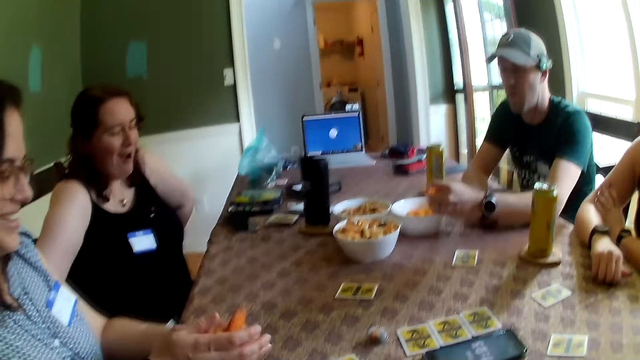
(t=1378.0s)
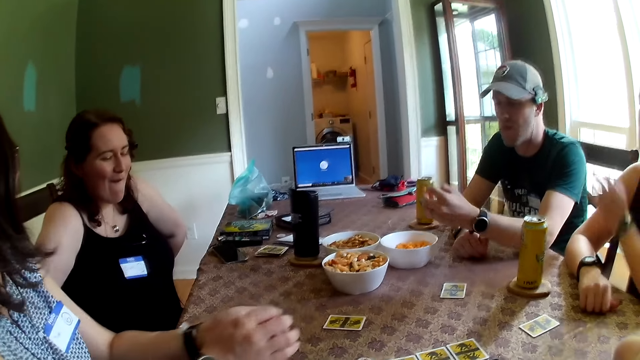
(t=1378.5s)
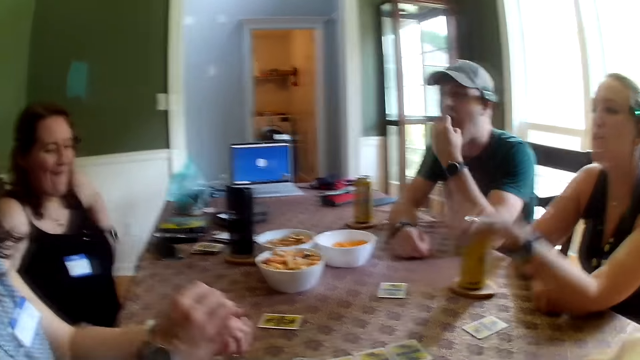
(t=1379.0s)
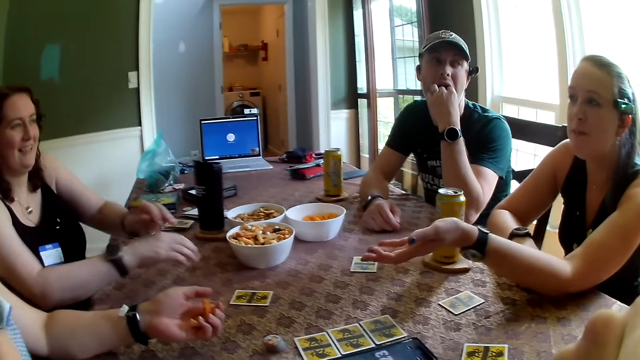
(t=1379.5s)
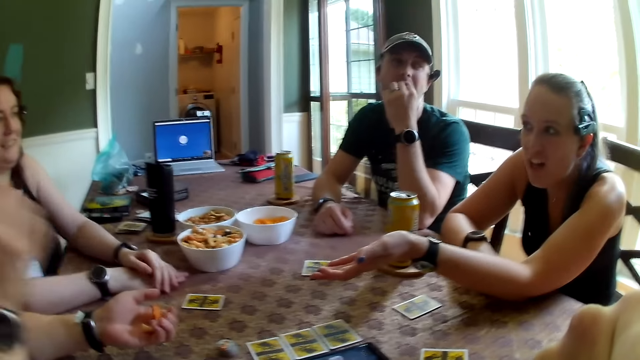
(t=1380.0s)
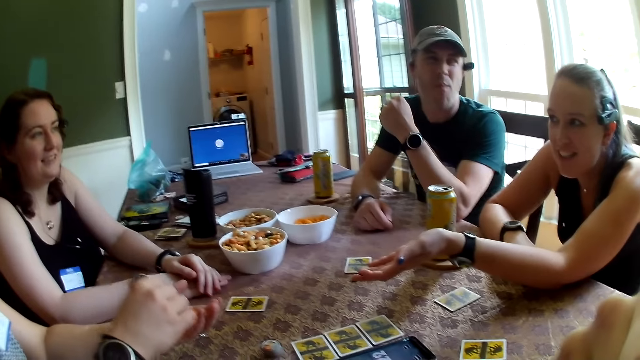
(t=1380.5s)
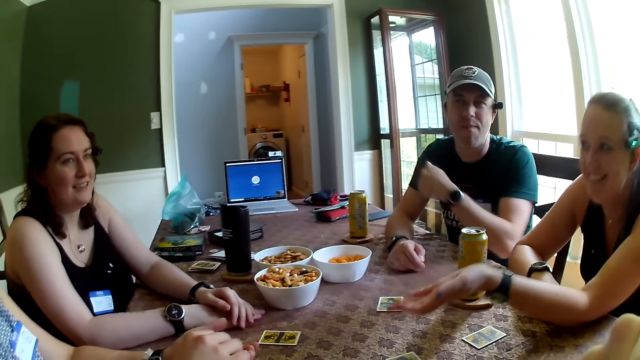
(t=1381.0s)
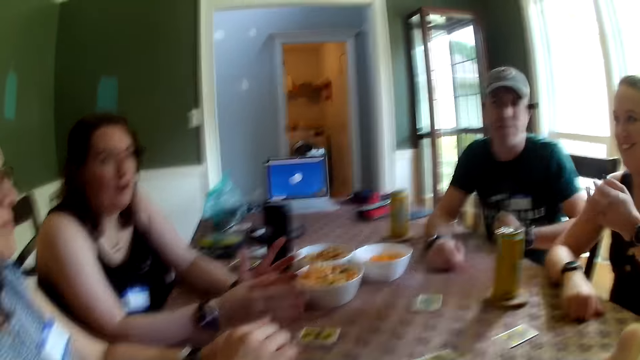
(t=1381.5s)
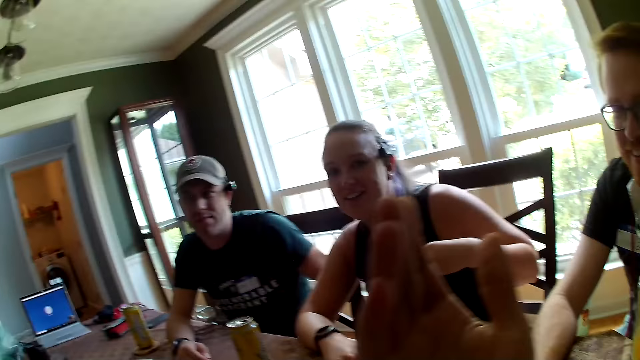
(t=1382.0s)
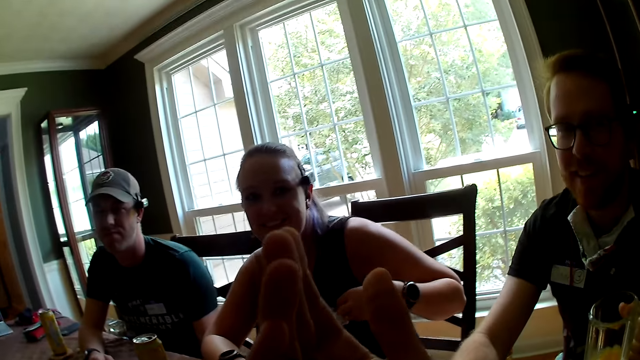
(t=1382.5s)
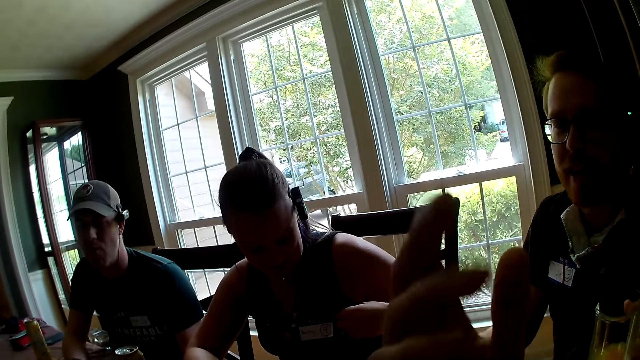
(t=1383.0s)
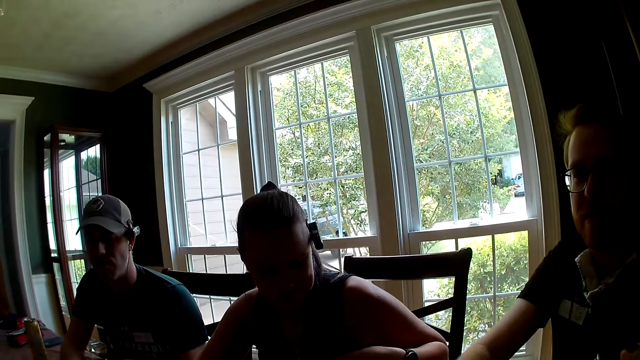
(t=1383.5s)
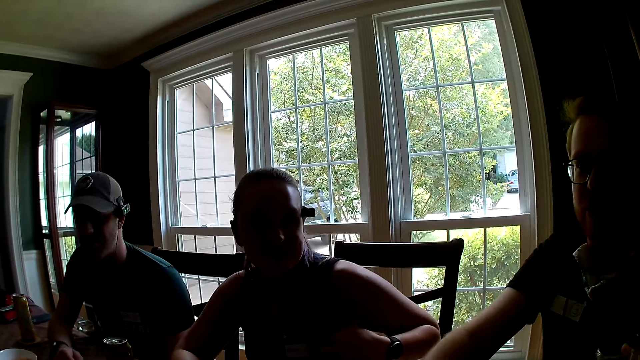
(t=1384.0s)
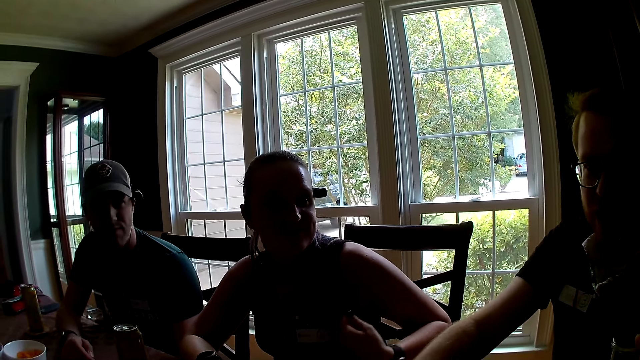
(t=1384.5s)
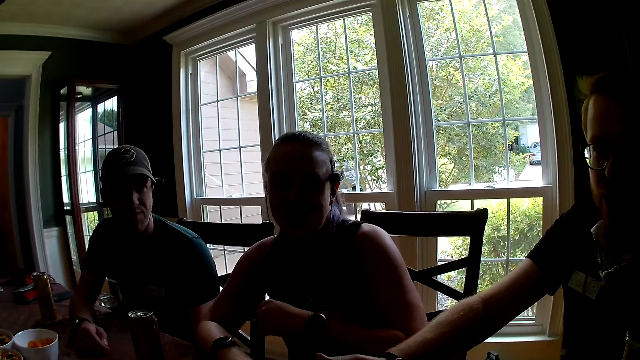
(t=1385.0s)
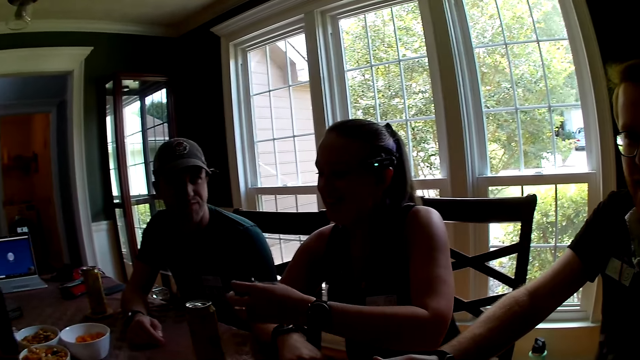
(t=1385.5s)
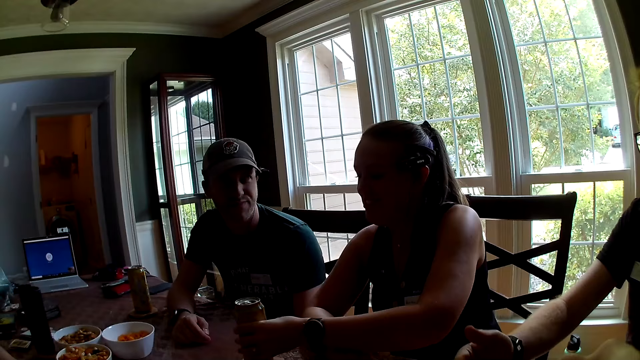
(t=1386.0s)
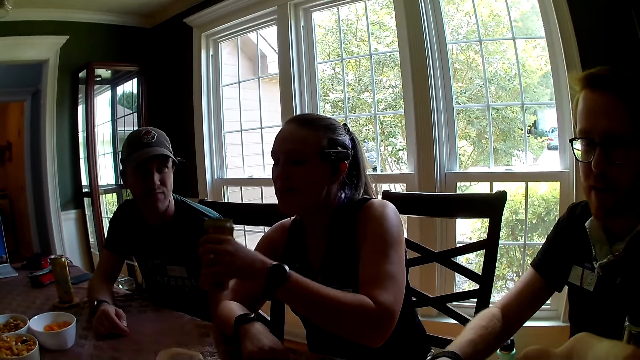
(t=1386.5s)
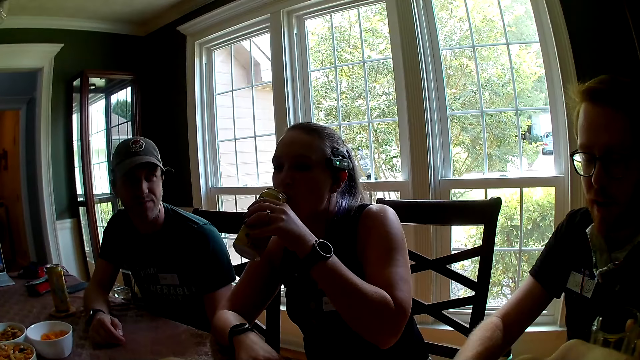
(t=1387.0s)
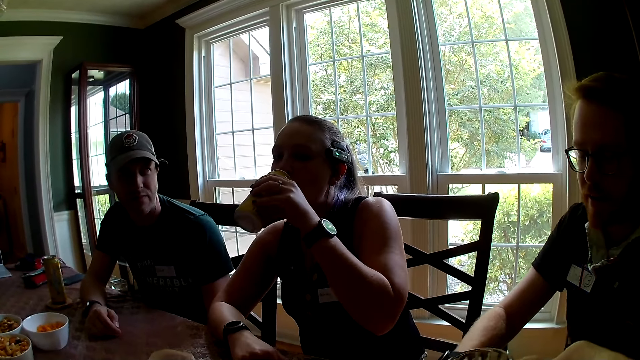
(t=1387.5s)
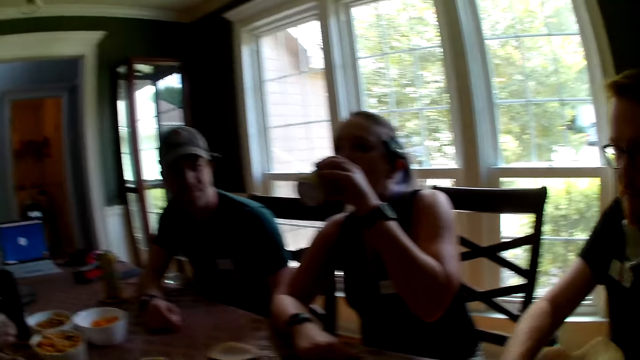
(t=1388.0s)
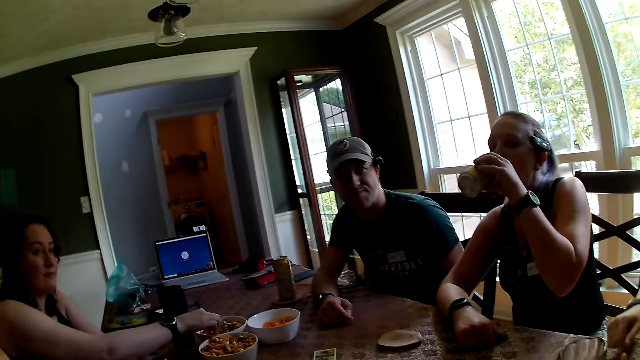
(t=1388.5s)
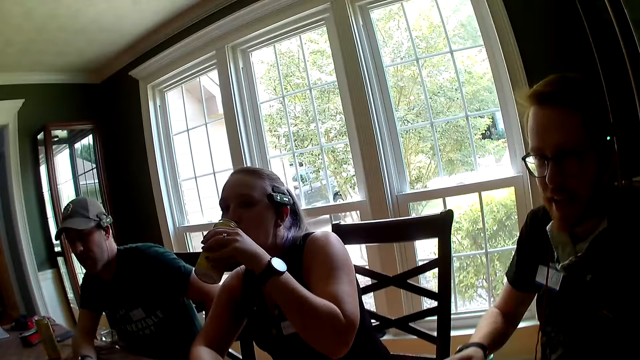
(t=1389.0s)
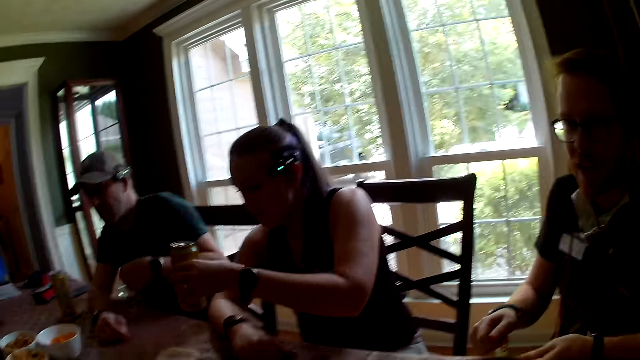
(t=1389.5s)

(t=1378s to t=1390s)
The woman picks up a candy with her right hand from the candies in her left hand. The man eats the cheese puff in his left hand. The woman is picking chips from the bowl. She picks up a candy with her right hand from the candies in her left hand. Another woman picks up a can of soda with her left hand from a coaster on the table. She drinks from the can of soda in her left hand. A third woman picks up a candy with her right hand from a bowl of candy.

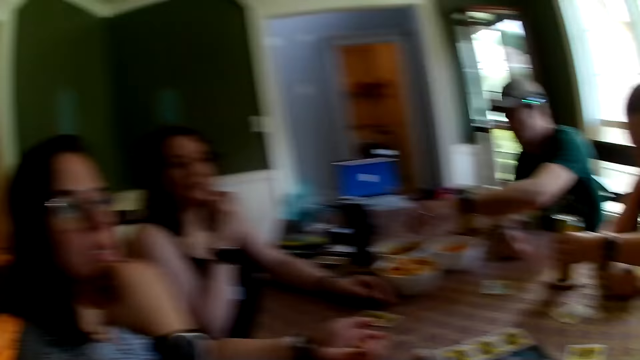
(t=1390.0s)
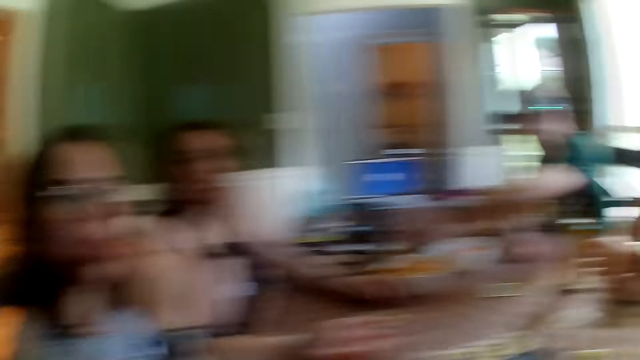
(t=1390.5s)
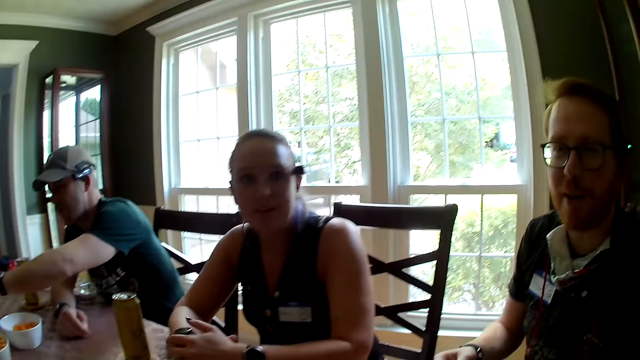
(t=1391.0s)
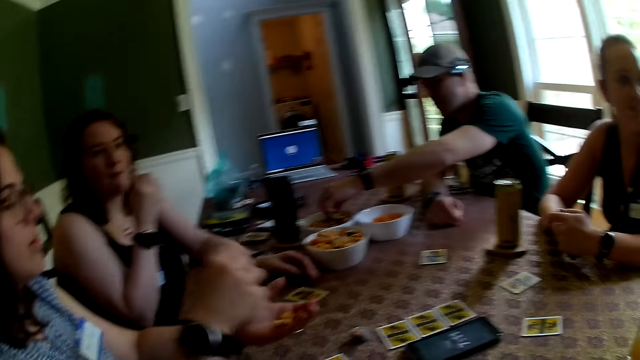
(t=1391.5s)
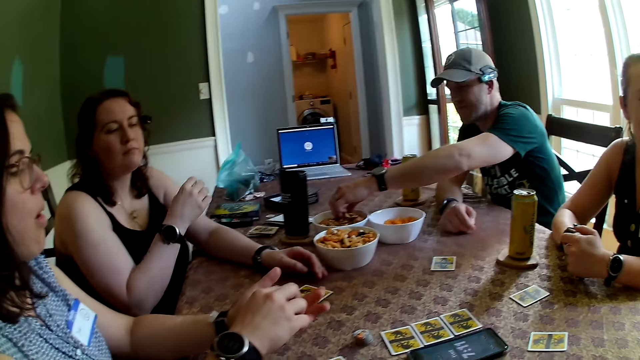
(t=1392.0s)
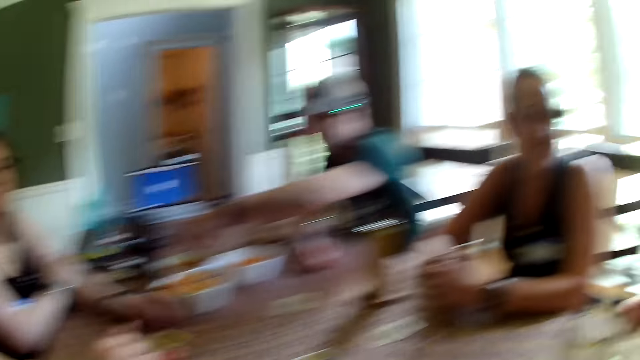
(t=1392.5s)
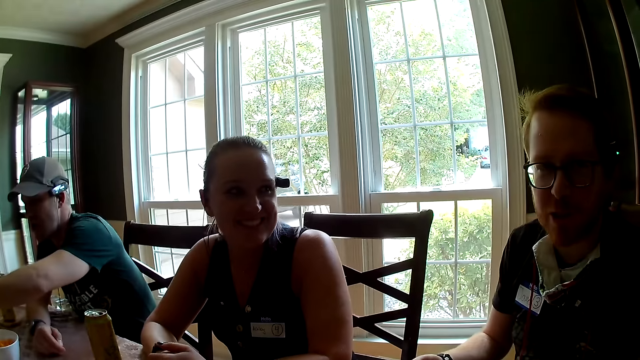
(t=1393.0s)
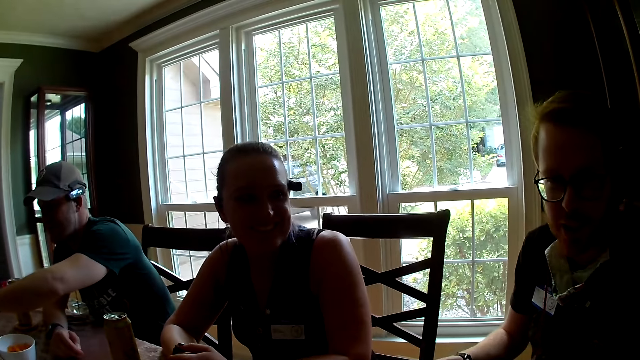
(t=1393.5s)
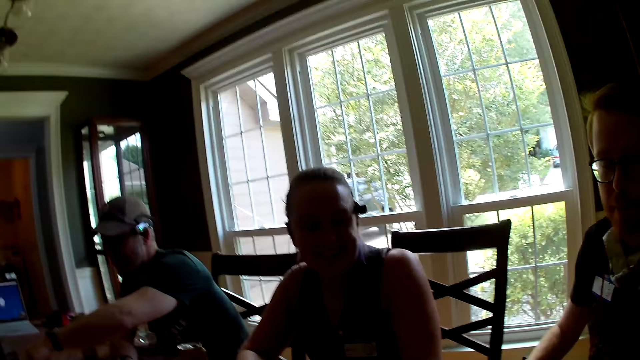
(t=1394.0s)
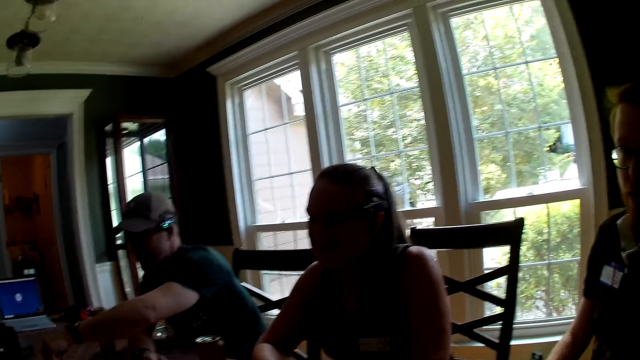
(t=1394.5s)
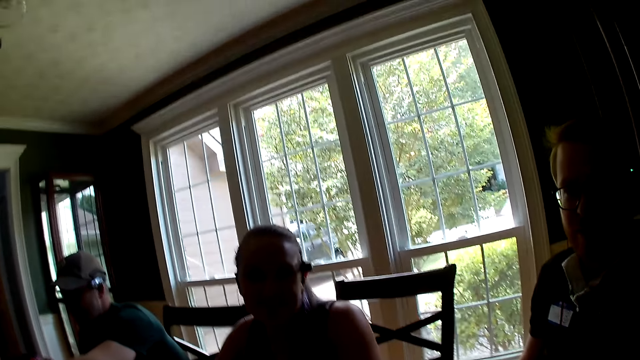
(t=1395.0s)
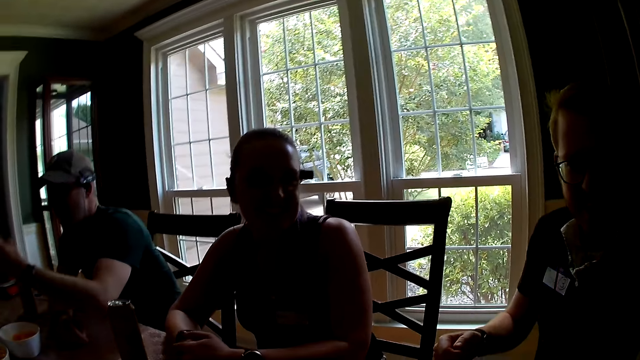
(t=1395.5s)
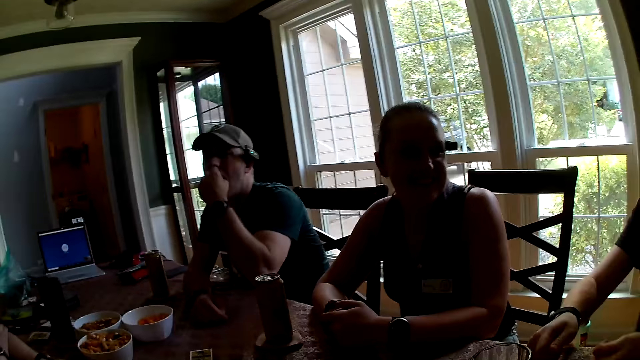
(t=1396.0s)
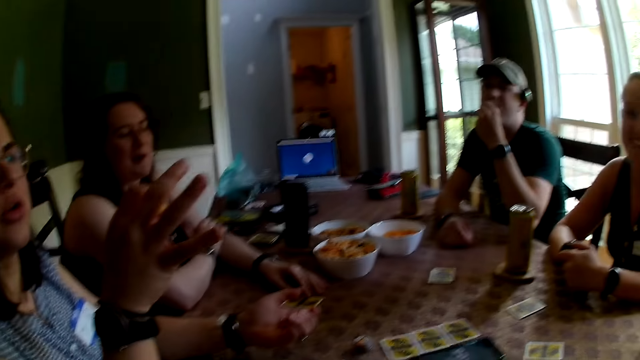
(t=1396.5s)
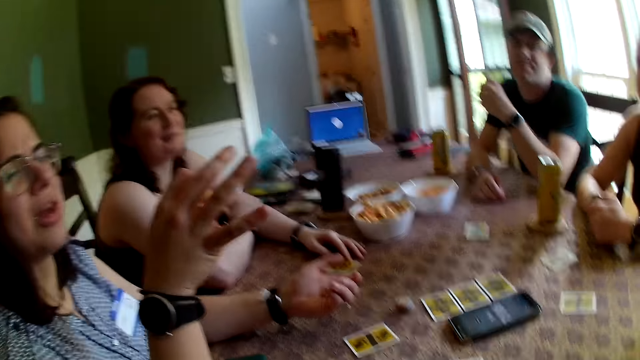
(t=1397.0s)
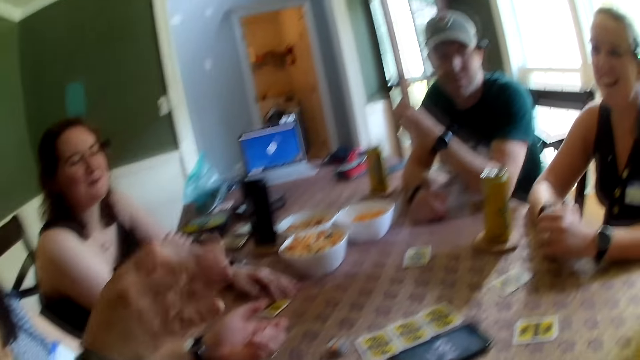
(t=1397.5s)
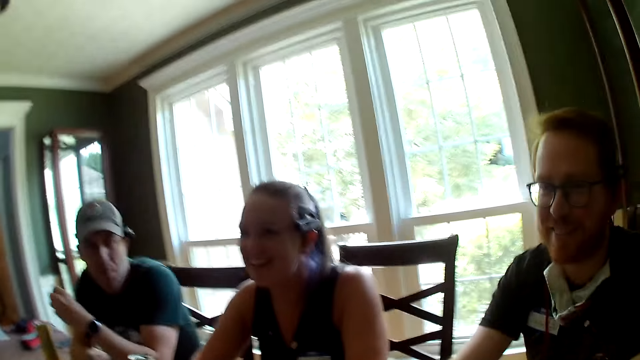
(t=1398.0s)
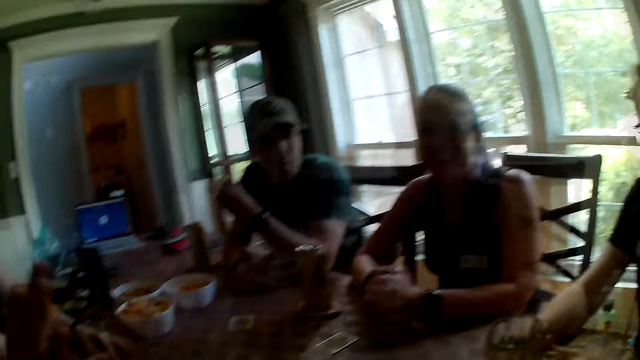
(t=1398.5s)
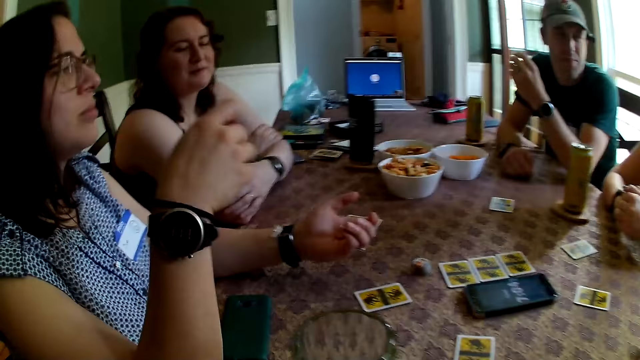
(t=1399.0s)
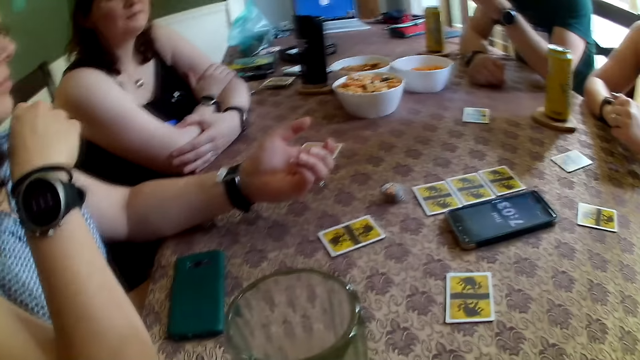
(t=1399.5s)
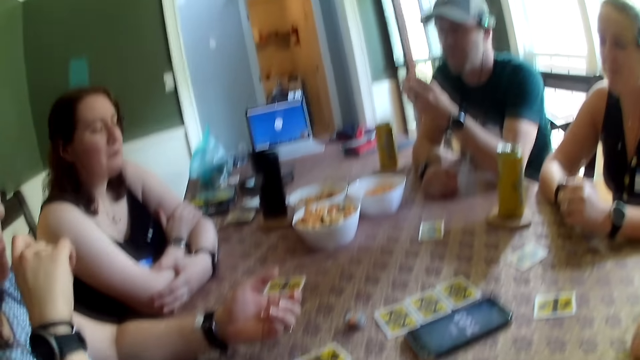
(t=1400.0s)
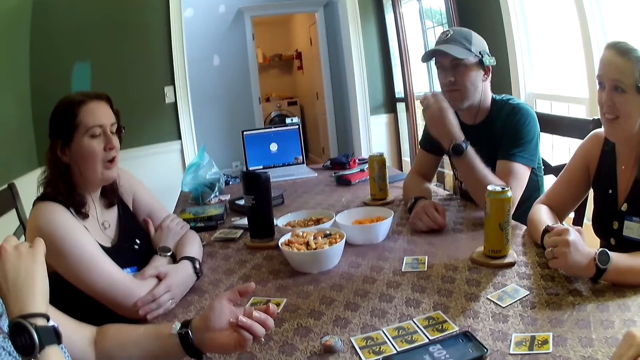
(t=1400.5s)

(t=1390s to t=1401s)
A woman places the can of soda in her left hand on the coaster. A man picks up a couple of candies with his left hand from the bowl of candy. Another woman eats a candy in her right hand. A third woman eats the candy in her right hand. The second woman picks a candy with her right hand from the candies in her left hand. The man eats a candy in his left hand.
